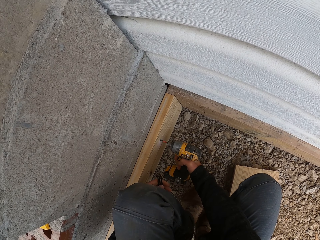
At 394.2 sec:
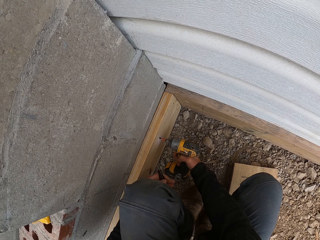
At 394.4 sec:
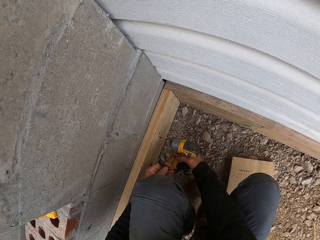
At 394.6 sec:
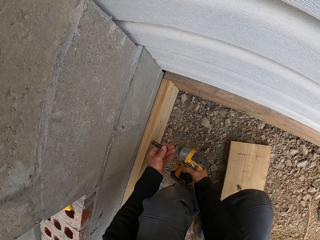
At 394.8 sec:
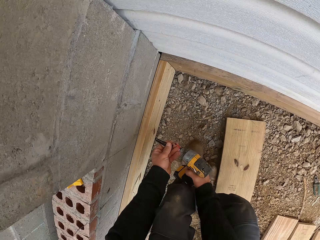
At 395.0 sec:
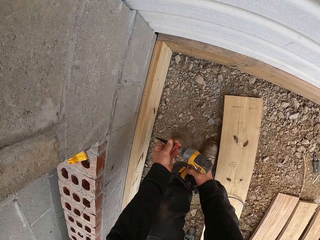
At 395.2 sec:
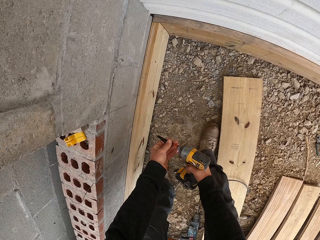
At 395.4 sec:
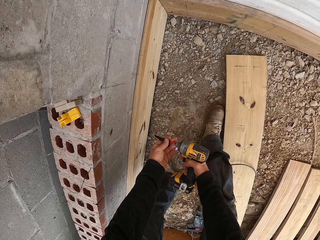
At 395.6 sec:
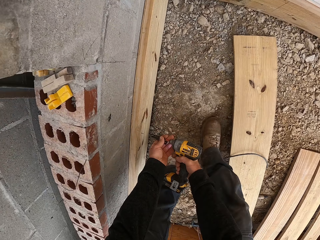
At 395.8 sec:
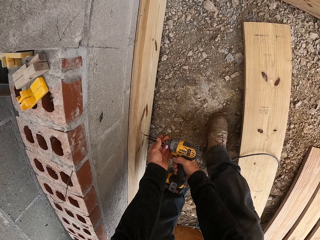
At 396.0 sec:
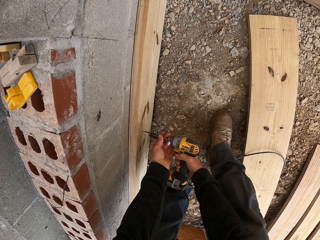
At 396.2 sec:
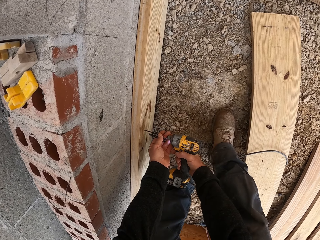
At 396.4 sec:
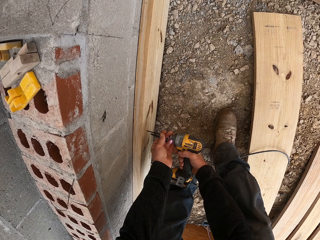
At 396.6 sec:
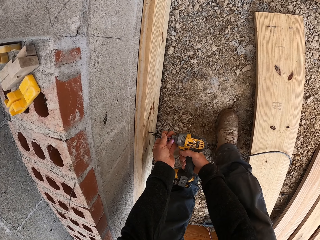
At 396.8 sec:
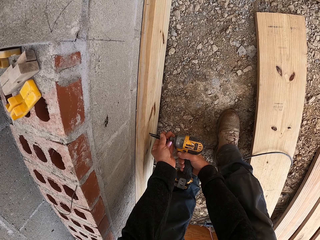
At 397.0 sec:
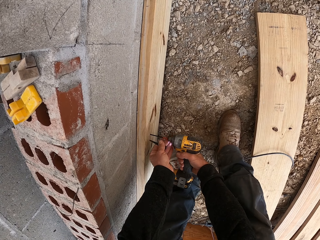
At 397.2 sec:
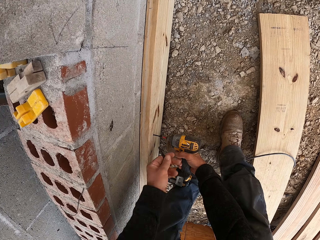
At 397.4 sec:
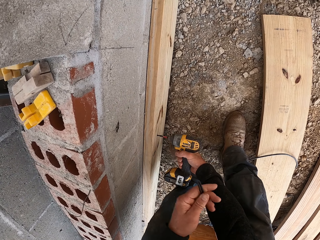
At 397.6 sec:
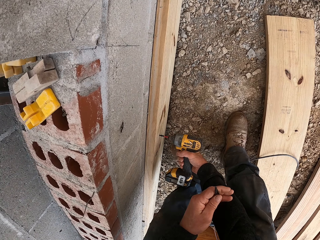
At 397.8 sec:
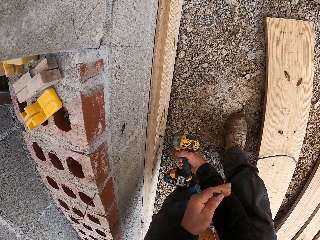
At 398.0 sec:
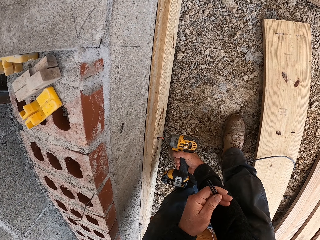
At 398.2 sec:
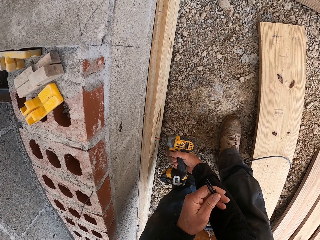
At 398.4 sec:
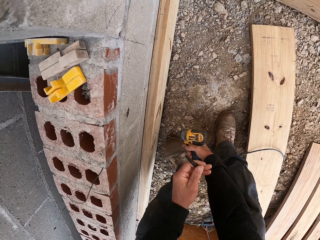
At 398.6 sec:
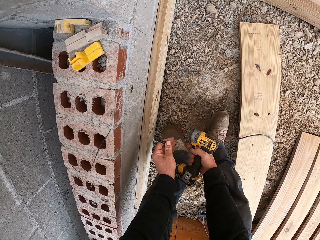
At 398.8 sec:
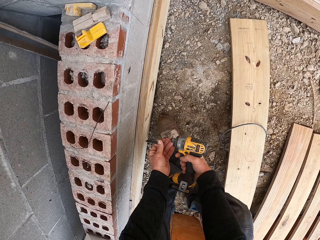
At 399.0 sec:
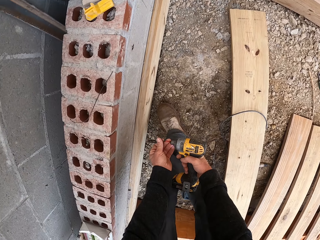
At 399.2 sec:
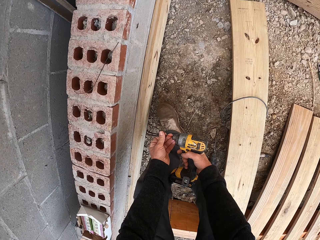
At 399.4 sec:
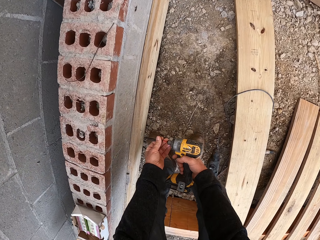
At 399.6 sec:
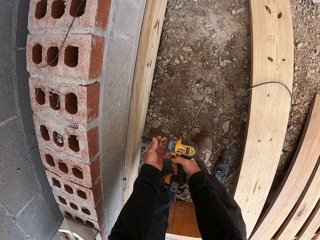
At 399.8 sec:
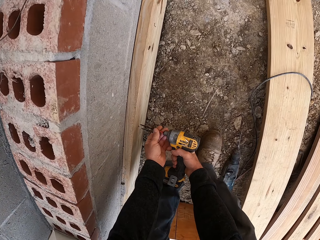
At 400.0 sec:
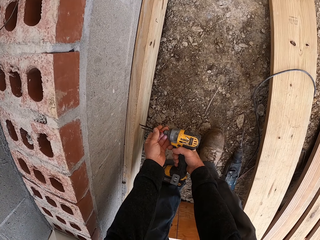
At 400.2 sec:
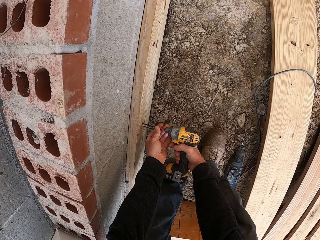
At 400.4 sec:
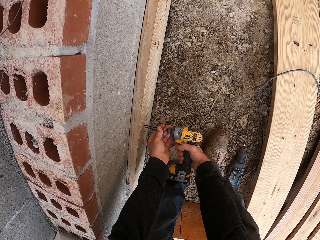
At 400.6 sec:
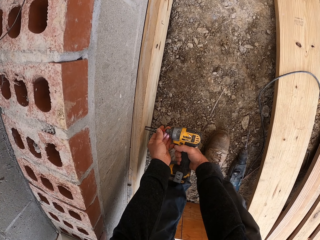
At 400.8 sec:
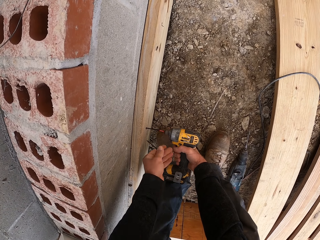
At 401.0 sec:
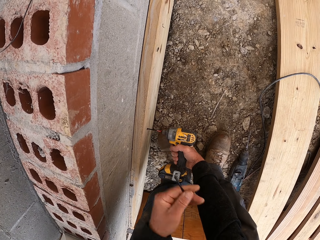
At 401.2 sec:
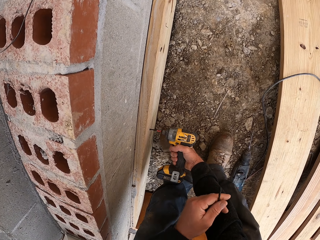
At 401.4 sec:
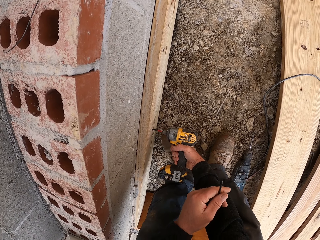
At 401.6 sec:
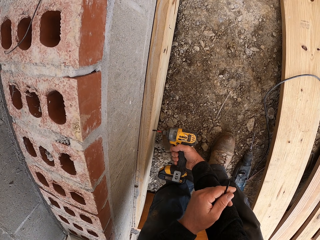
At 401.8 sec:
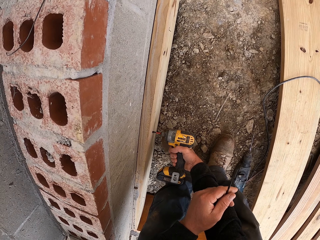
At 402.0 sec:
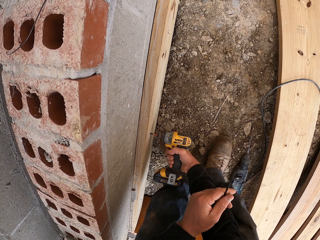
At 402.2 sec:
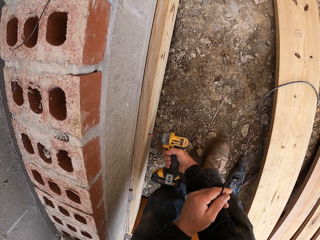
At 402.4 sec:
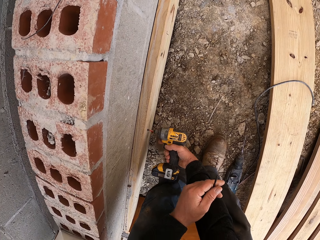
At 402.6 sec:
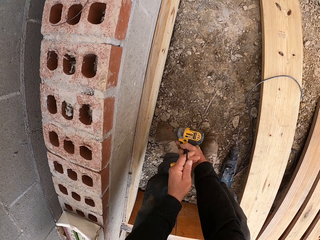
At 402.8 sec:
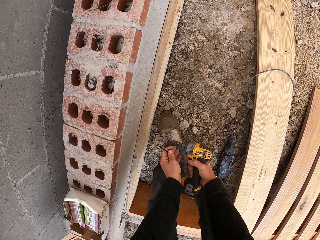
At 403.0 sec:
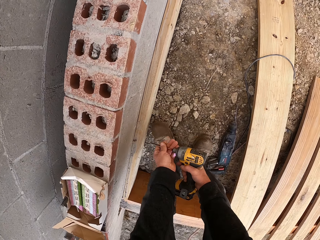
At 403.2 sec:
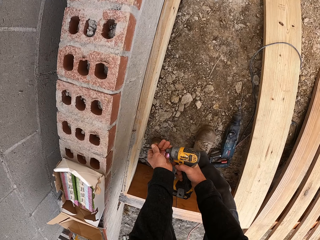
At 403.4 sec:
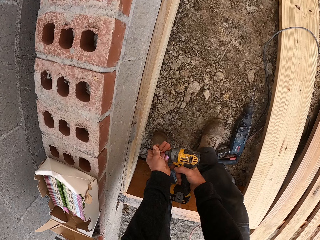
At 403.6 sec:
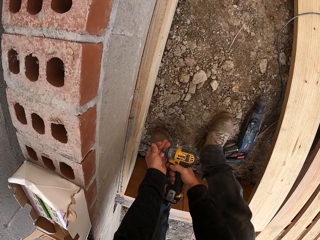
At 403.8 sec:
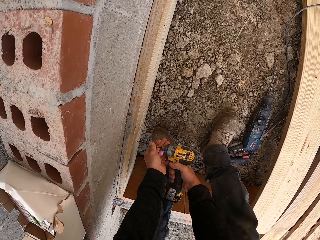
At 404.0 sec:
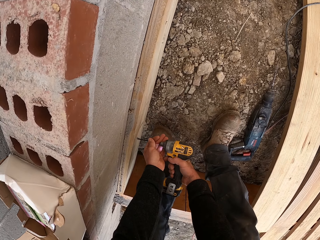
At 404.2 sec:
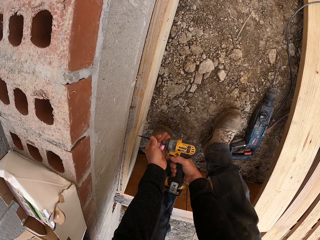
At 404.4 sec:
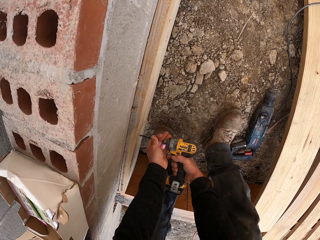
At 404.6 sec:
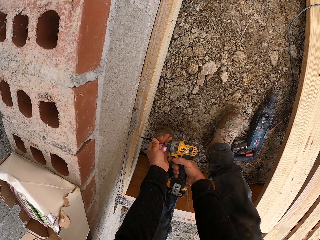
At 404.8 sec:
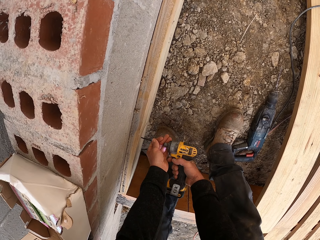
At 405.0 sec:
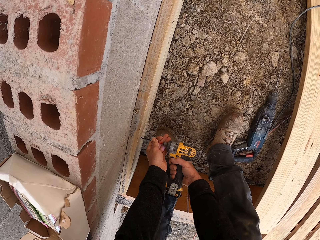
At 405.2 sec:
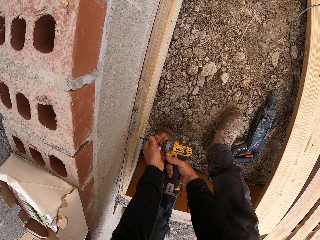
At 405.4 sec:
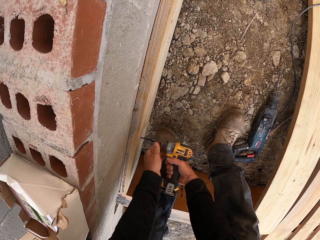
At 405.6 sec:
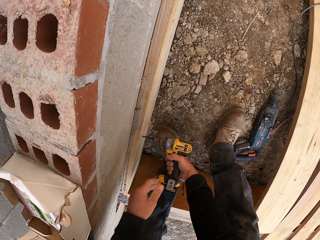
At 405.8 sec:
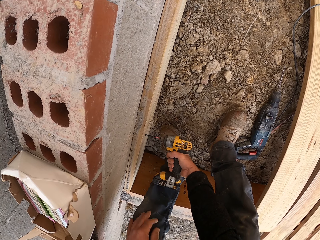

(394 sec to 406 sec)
The camera wearer inserts the nail in the drill. They drill the hole in the wood. They drive the nail into the timber. They insert the nail in the drill. They drill the hole in the wood.

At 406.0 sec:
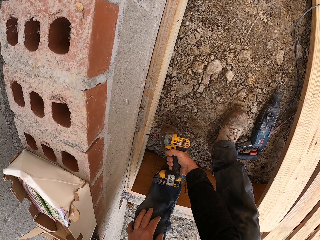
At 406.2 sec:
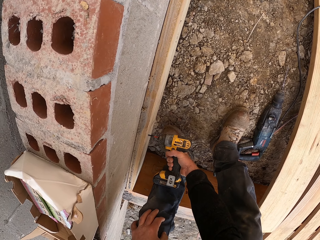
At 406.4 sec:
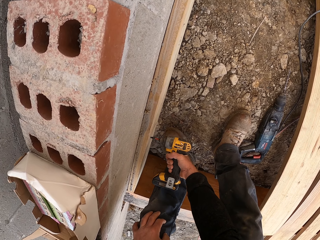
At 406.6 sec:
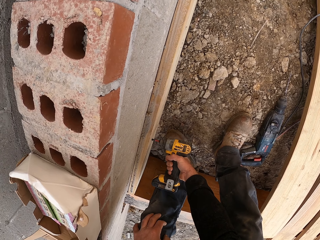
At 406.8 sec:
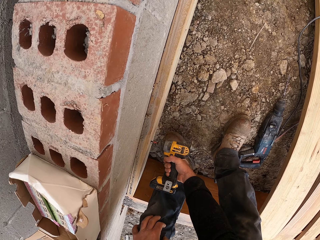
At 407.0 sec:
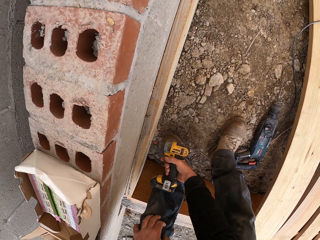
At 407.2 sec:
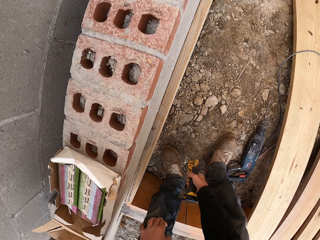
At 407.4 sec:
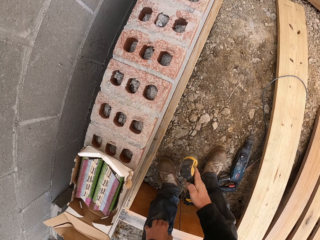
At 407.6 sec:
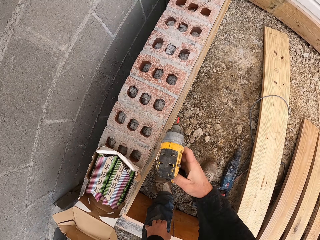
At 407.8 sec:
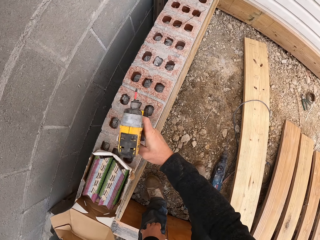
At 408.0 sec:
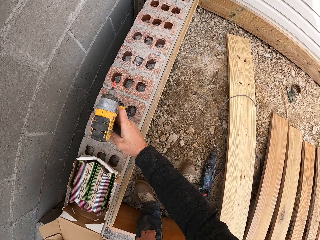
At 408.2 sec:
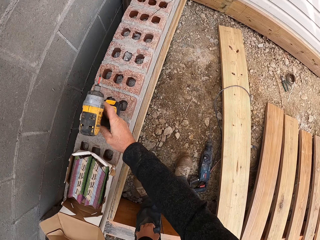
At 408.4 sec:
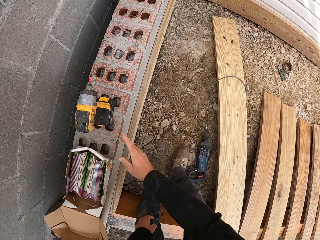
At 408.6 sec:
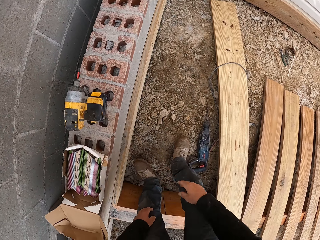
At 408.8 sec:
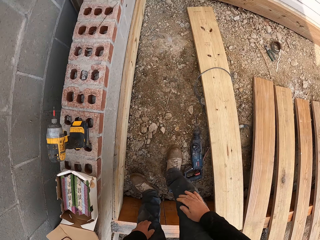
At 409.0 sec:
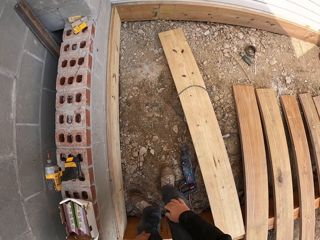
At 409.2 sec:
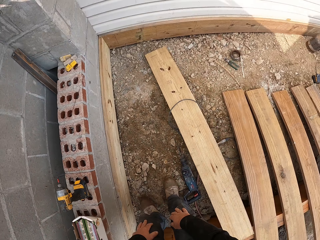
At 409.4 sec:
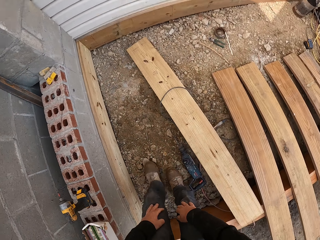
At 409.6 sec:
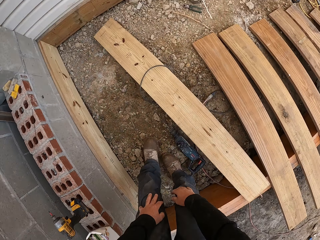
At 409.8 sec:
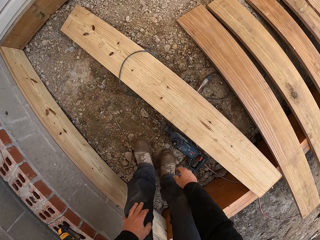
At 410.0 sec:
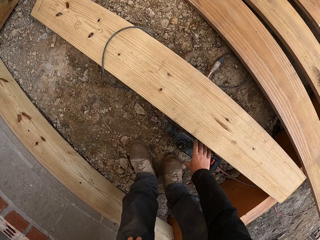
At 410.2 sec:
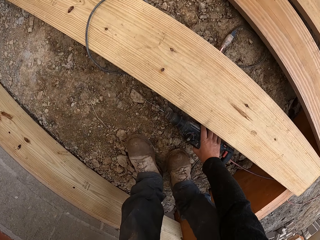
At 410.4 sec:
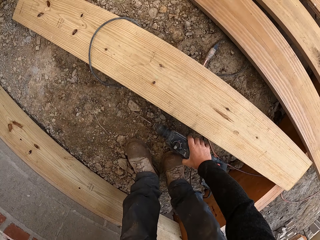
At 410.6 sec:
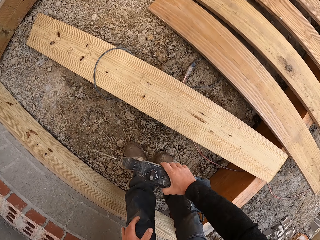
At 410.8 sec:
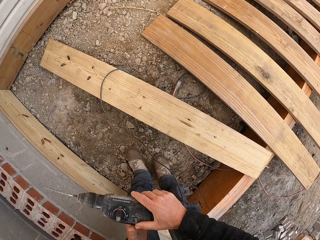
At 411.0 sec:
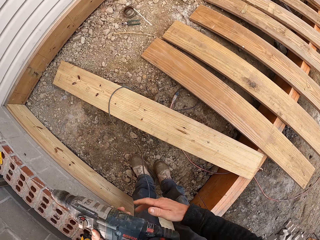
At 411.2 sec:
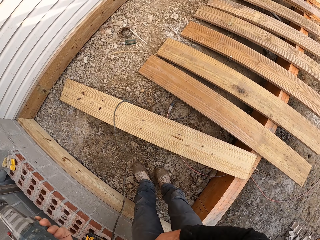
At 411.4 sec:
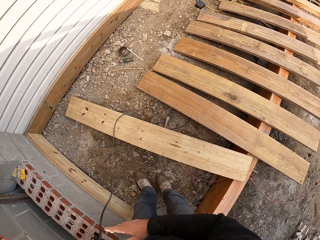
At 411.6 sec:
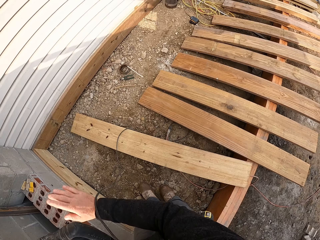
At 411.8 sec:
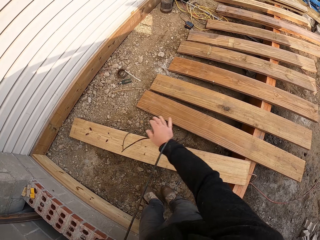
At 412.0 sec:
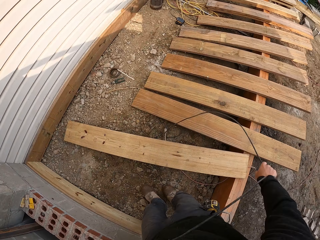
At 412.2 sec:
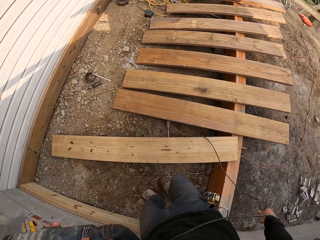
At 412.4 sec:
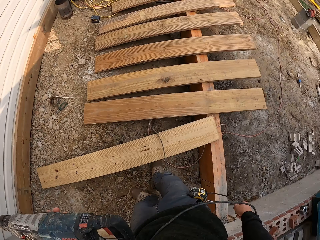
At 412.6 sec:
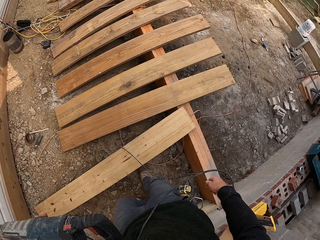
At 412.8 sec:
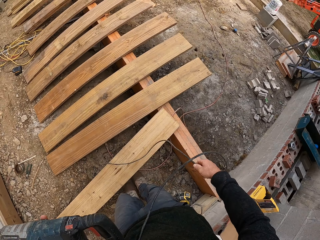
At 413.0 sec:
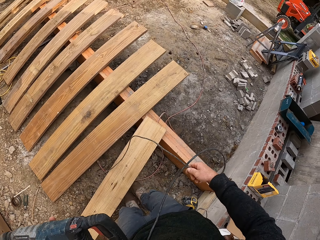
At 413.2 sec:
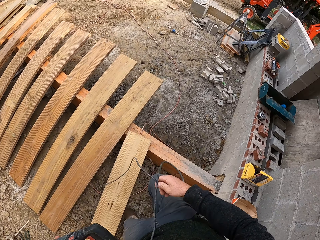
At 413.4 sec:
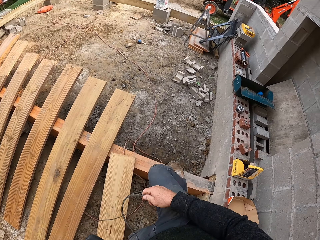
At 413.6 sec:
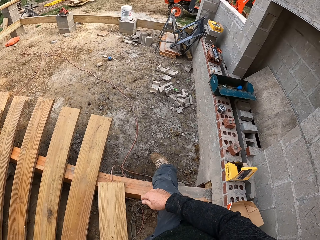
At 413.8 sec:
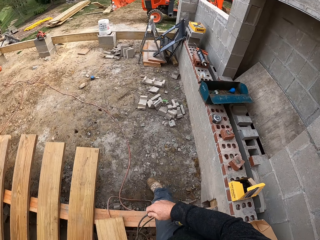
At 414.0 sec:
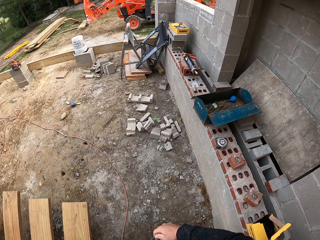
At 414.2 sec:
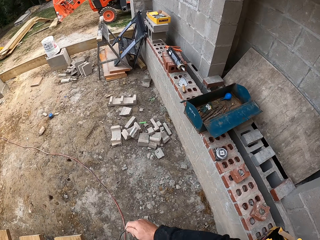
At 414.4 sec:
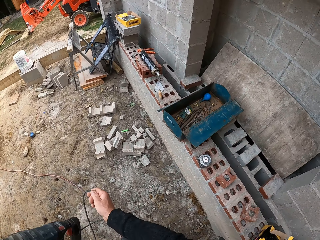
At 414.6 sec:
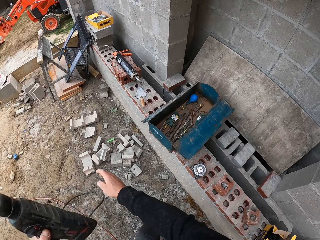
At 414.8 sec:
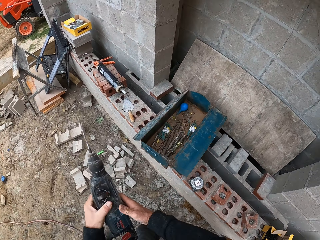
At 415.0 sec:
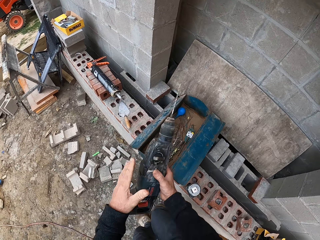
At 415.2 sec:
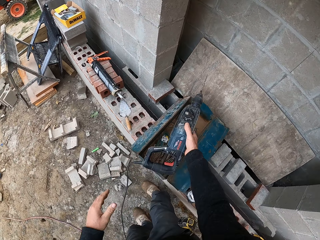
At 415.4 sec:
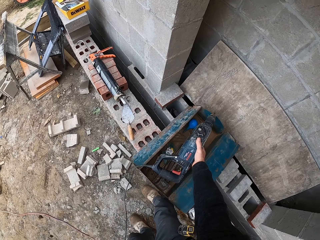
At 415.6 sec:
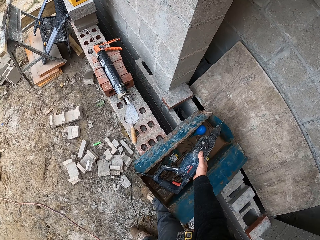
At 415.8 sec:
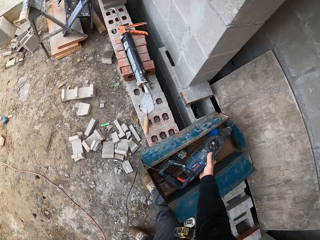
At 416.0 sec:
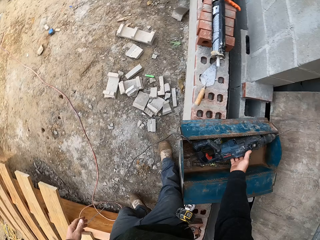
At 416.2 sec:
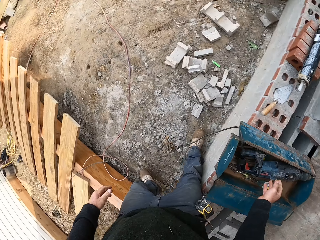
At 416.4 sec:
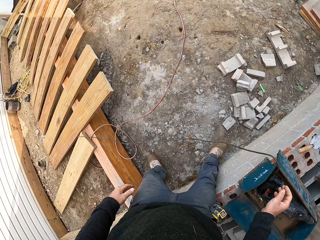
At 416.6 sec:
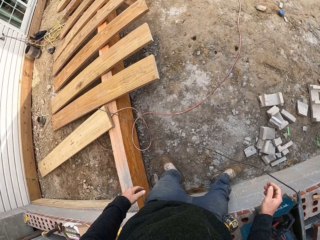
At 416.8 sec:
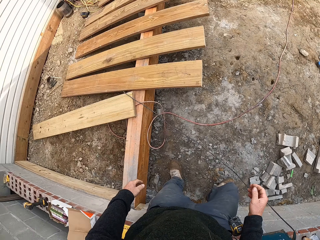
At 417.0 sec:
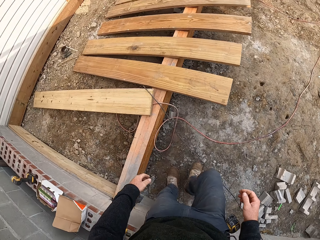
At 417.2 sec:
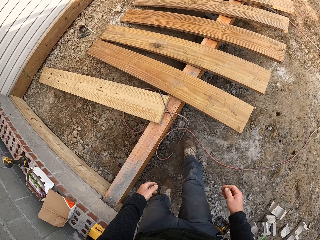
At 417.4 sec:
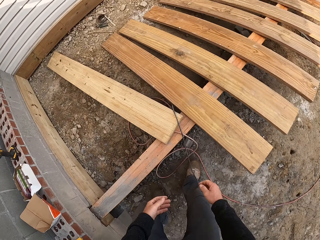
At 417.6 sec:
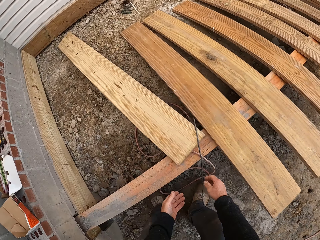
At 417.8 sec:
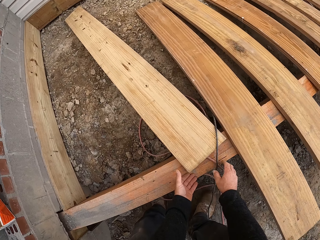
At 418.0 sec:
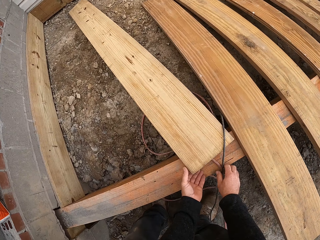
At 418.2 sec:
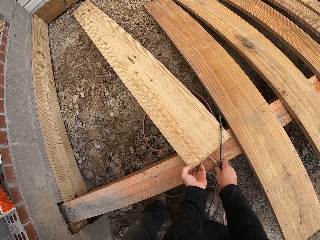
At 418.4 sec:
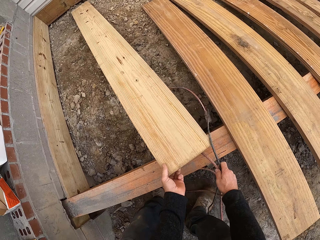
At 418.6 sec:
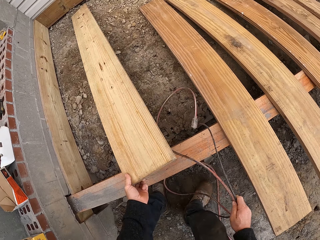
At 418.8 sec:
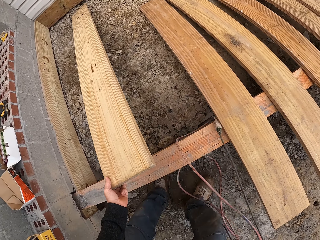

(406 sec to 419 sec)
The camera wearer puts the drill on the wood. They walk. They pick up the drill. They adjust the drill's wire. They walk. They put the drill in its box. They walk.
